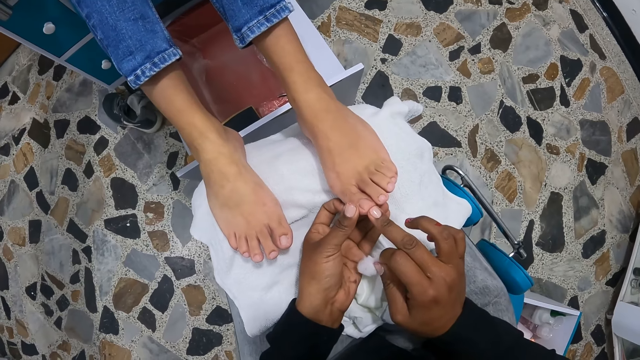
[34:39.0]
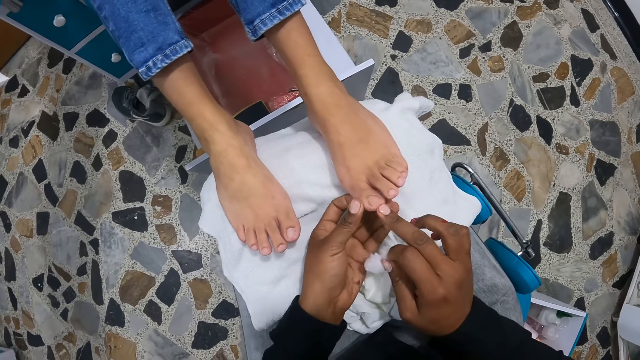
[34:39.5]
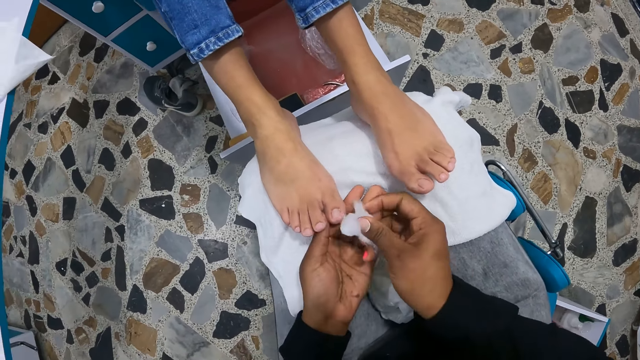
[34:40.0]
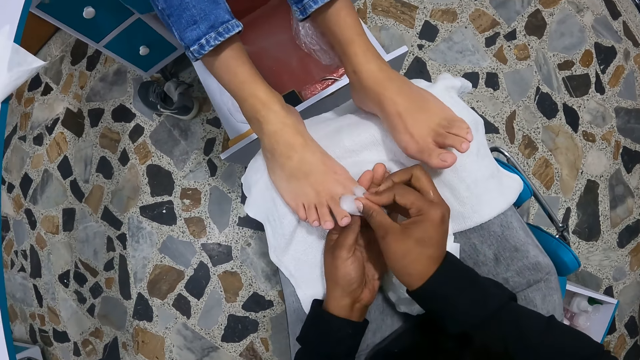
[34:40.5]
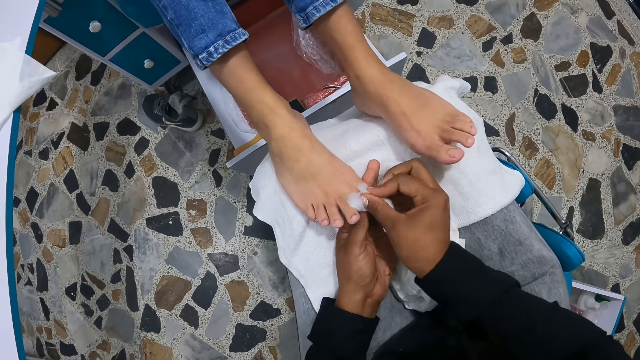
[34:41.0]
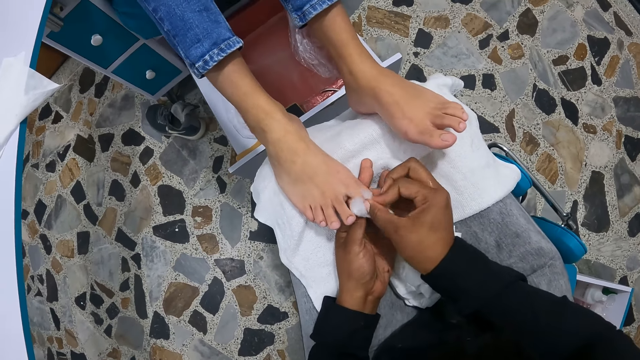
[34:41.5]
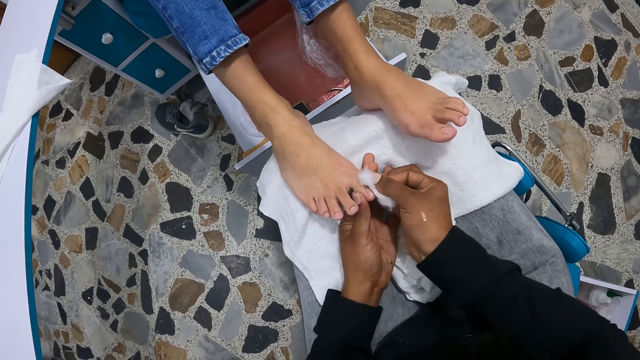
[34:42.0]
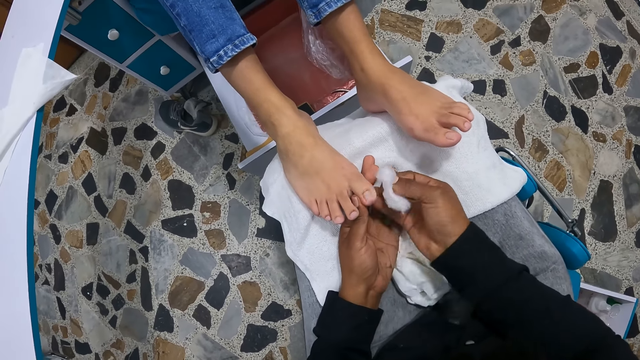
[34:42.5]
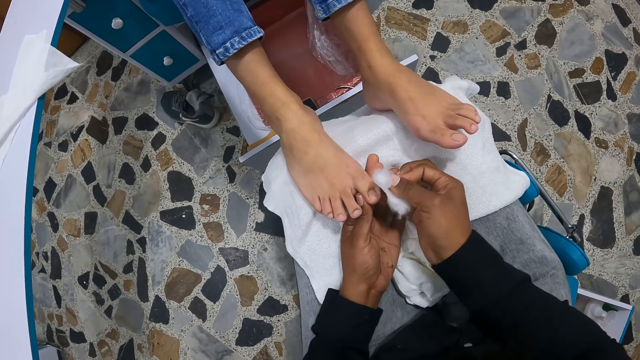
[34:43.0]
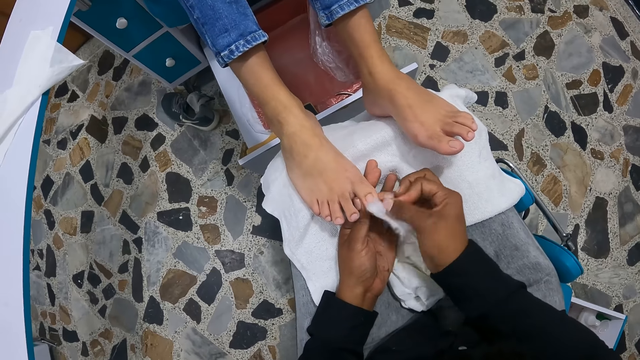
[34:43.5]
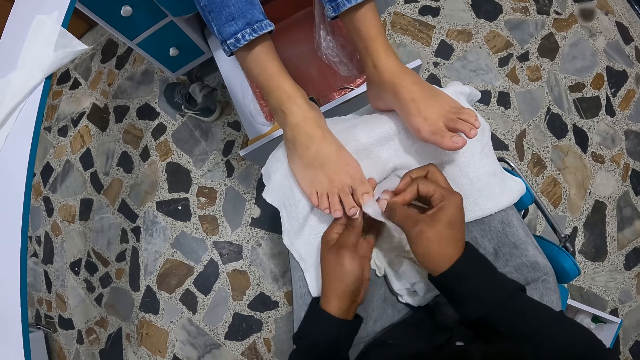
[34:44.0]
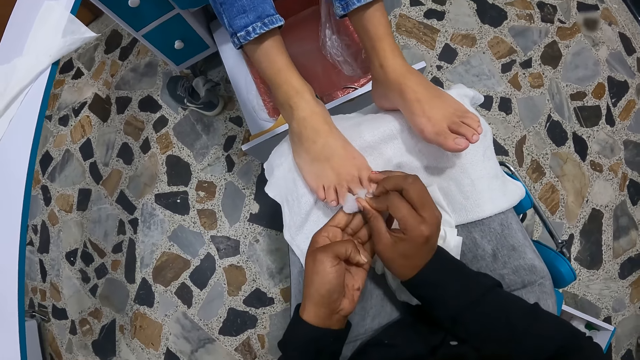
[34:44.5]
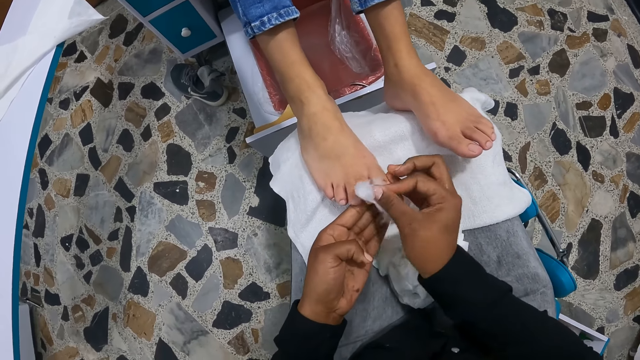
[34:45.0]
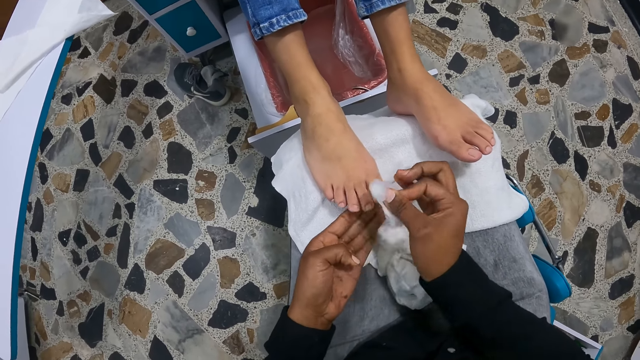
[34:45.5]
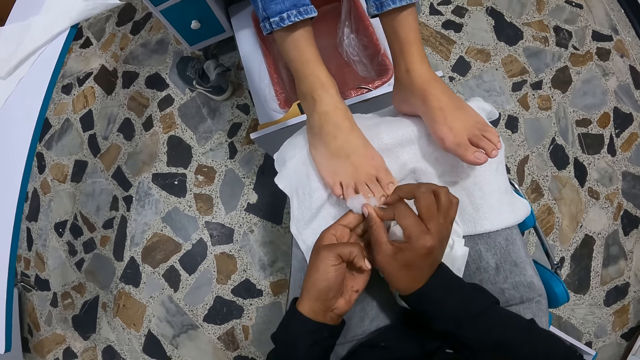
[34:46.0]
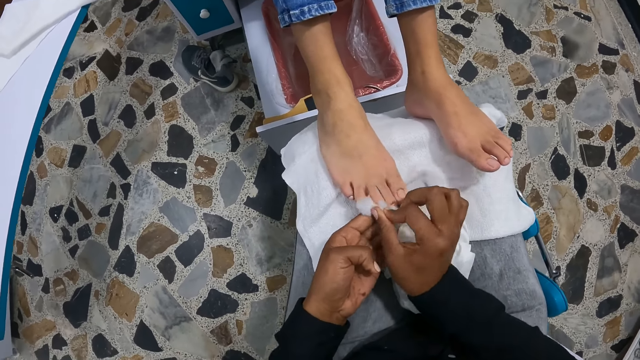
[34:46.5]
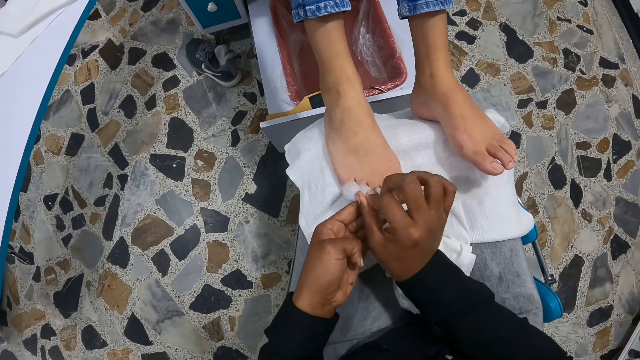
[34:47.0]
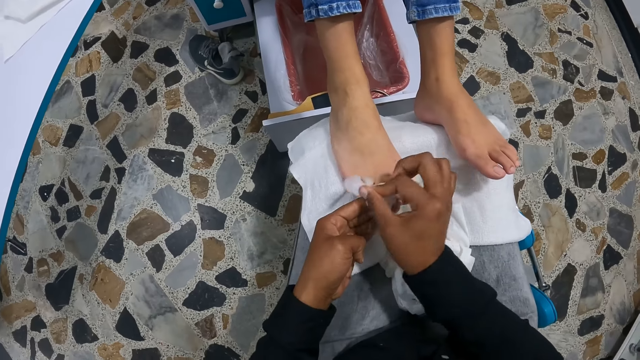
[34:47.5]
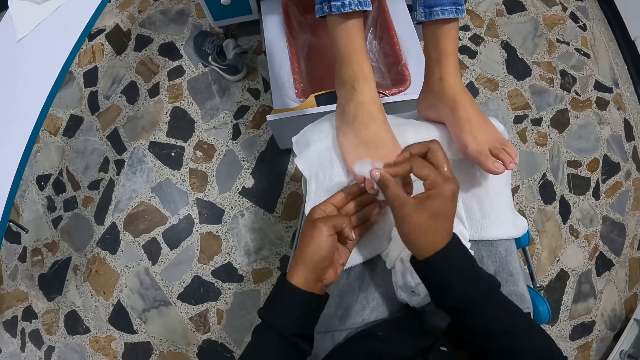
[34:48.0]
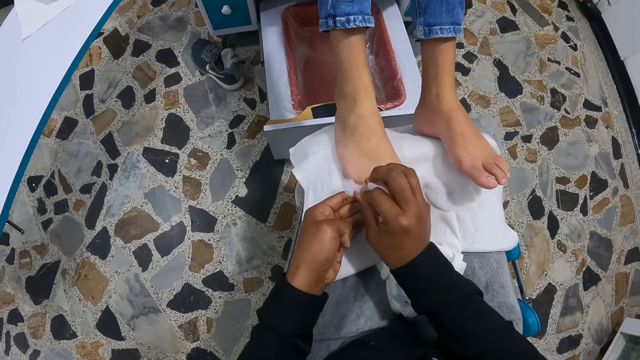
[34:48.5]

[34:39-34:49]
The camera wearer examines the woman's nails. She pulls her hands off the woman's feet. She holds the right foot of the woman with her left hand. She cleans the toenails of the right foot of the woman with the cotton wool in her right hand.

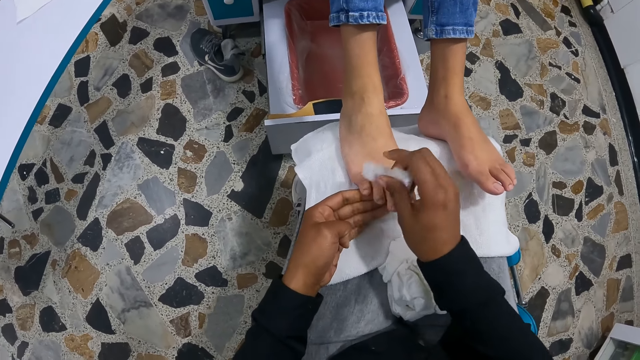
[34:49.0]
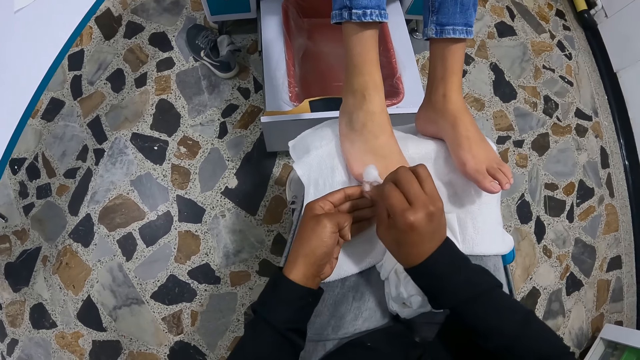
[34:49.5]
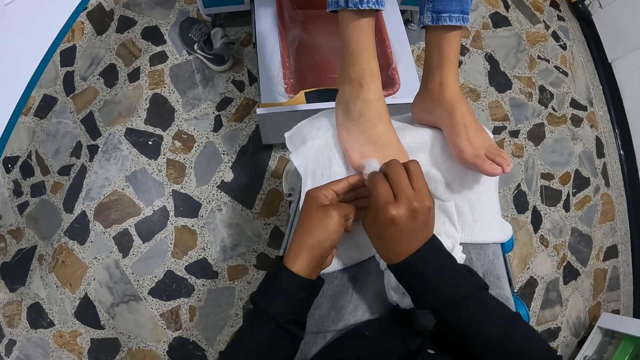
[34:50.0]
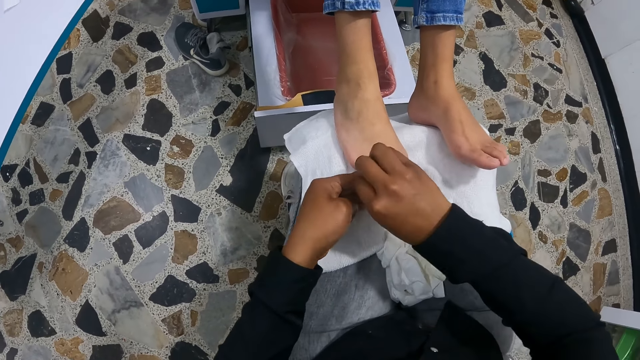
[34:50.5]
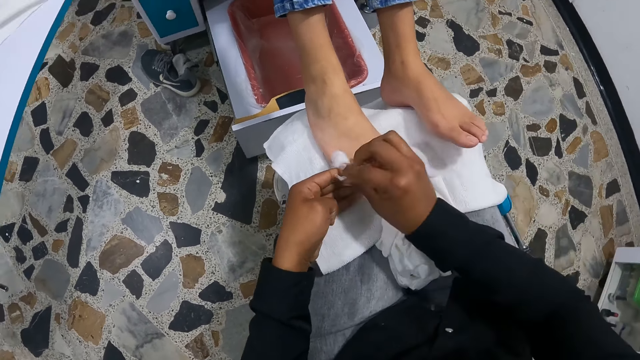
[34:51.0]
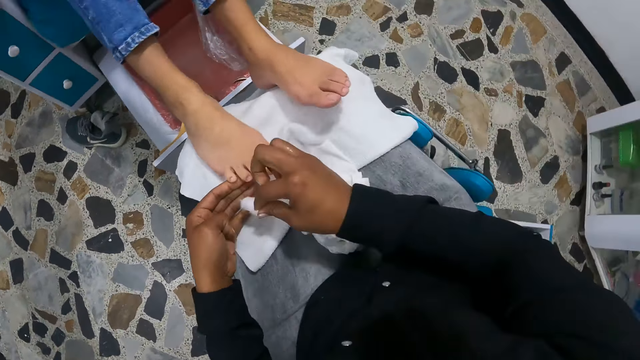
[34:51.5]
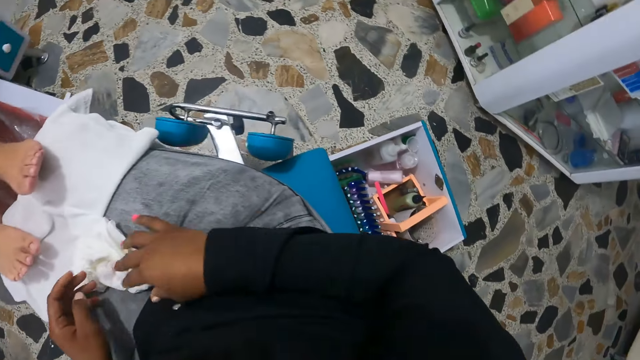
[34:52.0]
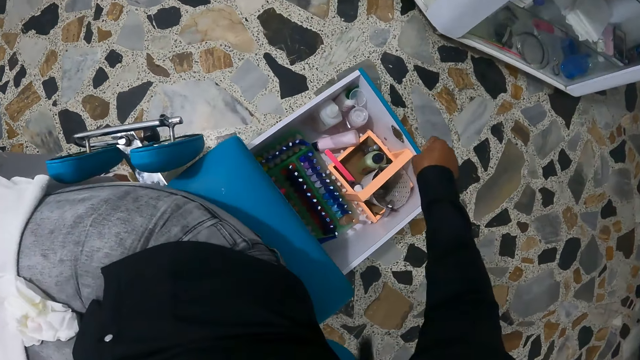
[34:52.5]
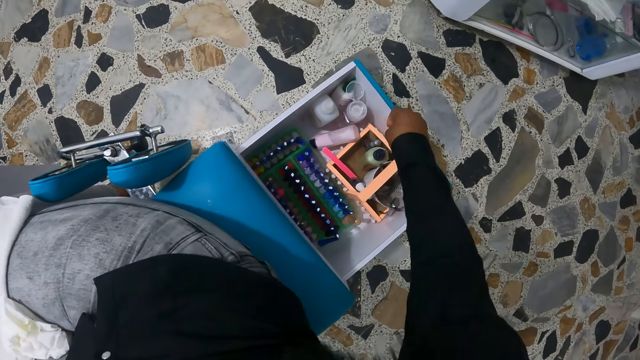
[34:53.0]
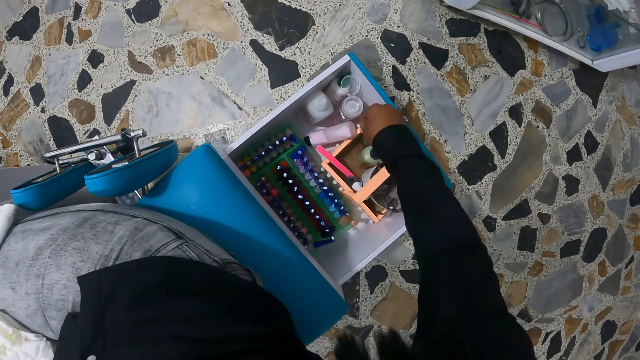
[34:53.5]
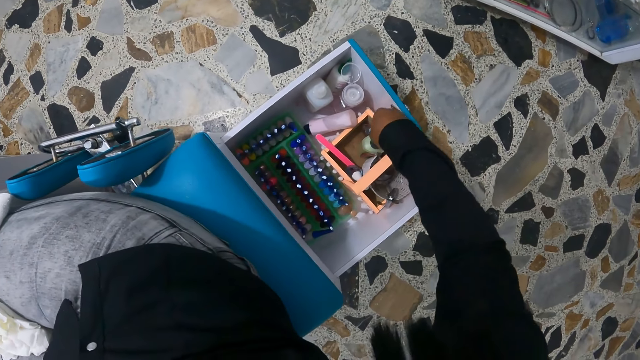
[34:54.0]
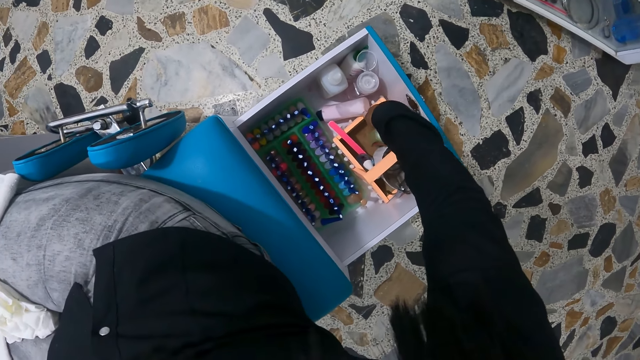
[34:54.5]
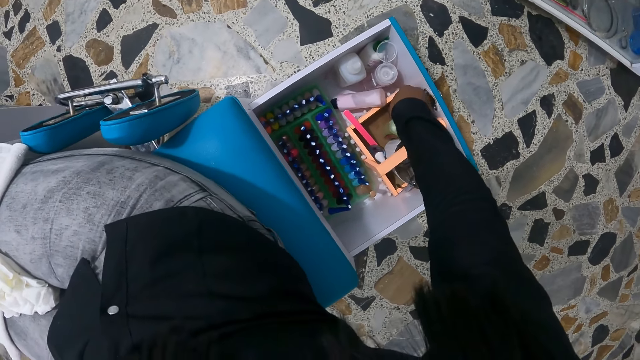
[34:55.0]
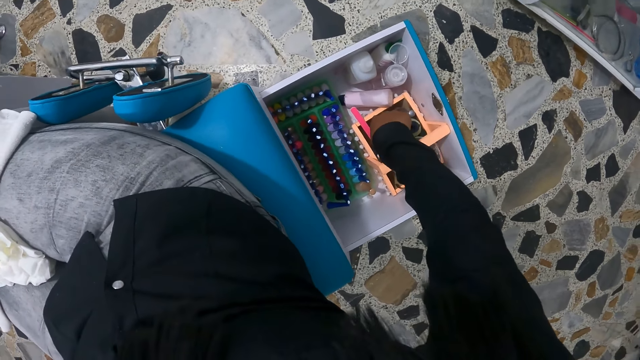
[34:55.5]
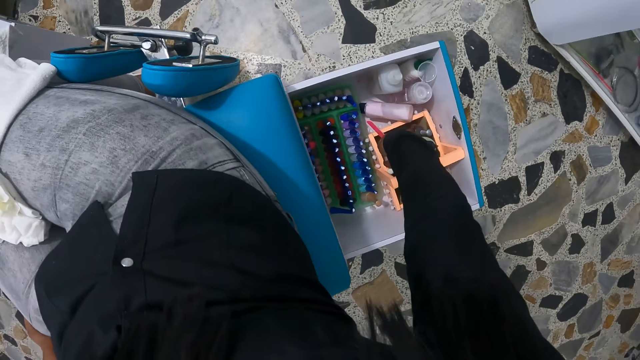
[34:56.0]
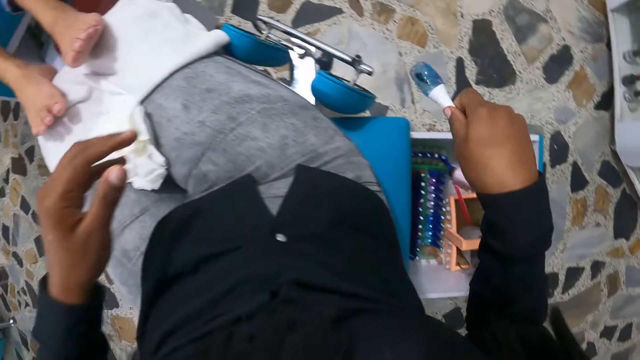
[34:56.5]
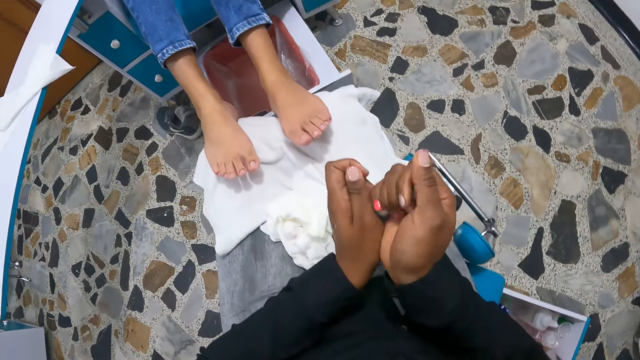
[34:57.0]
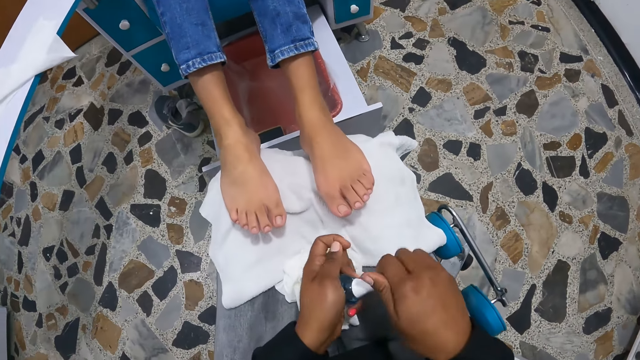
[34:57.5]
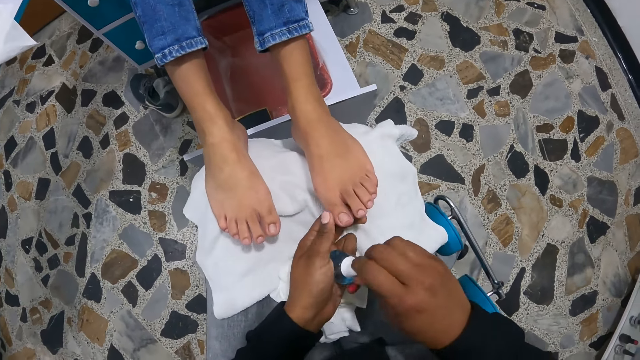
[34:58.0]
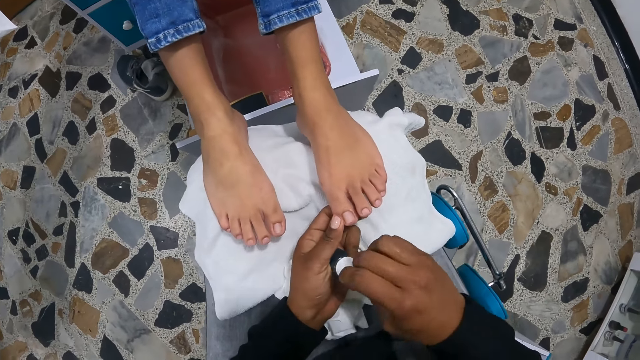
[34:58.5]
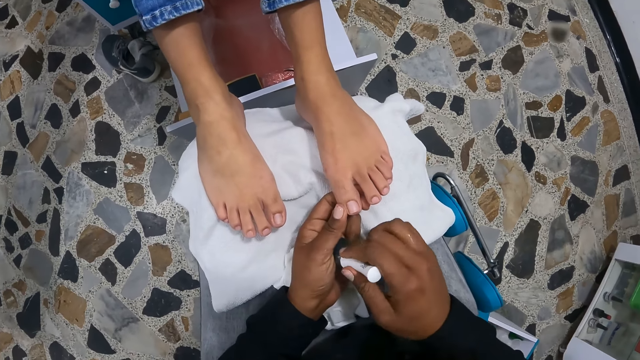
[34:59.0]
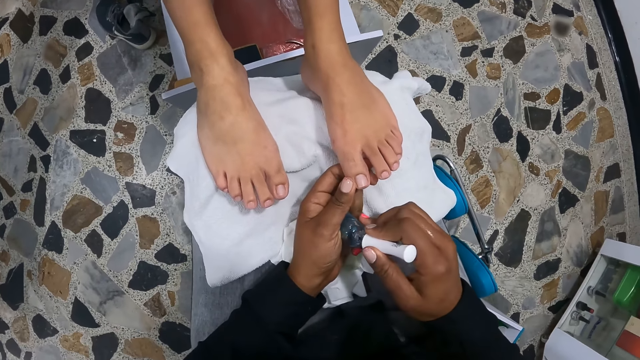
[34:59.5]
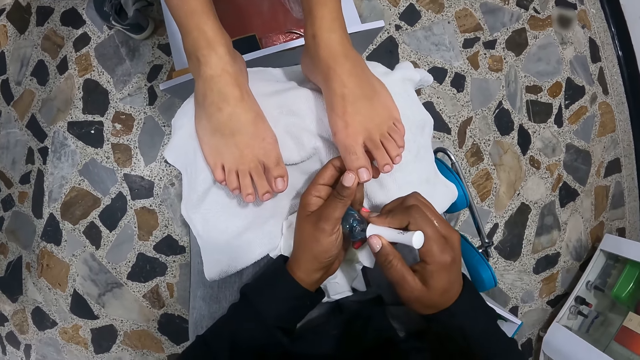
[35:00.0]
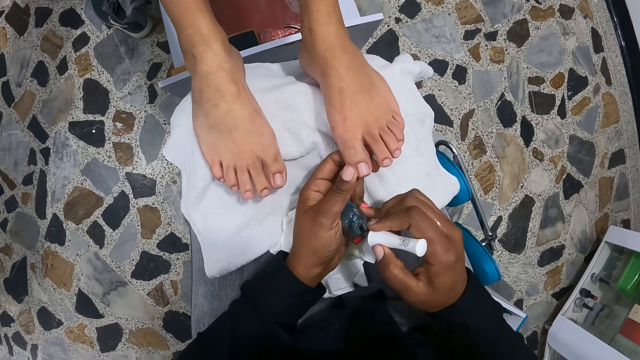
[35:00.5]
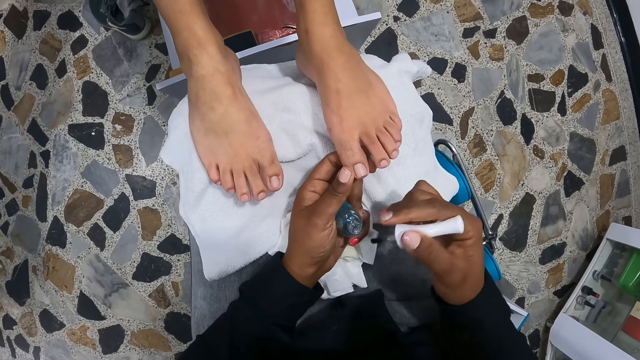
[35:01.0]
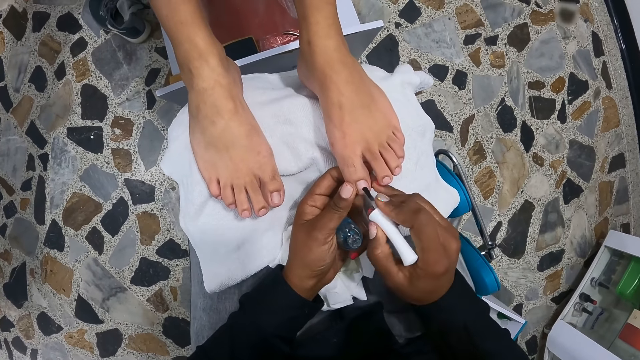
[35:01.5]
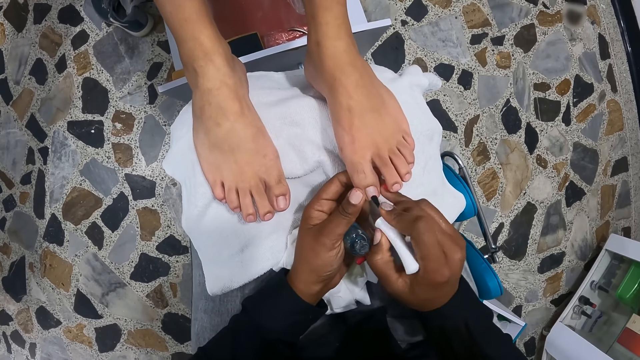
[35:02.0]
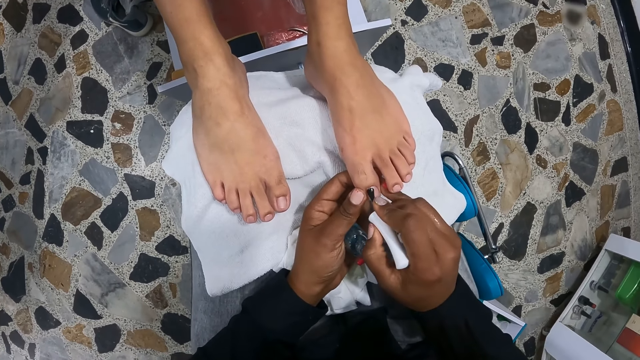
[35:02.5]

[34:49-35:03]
The camera wearer pulls the cotton off the nails. She drops the cotton wool on her lap, on the towel, with her right hand. She pulls a bottle aside. She picks up a nail polish container from the box on the floor with her right hand. She opens the nail polish container with her right hand. She holds the toenails of the left foot of the woman with her left hand. She clears the paint brush on the polish bottle. She takes some nail polish from the nail polish container with the nail polish brush in her right hand. She polishes the toenails of the left foot of the woman with the nail polish brush in her right hand.
